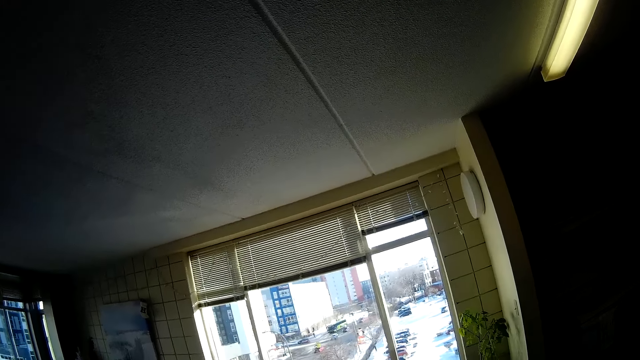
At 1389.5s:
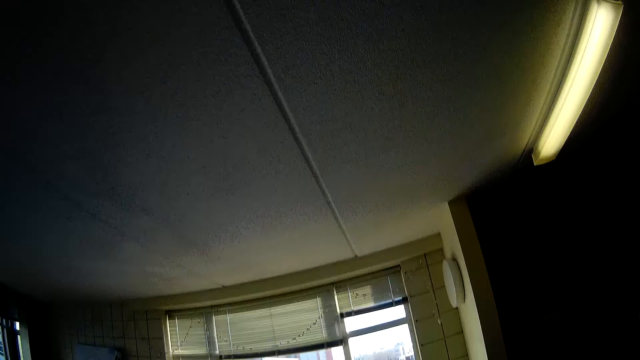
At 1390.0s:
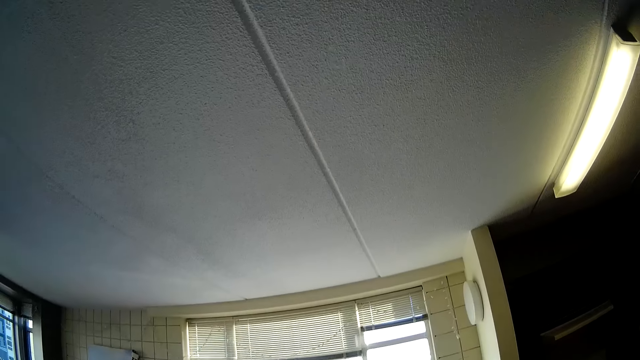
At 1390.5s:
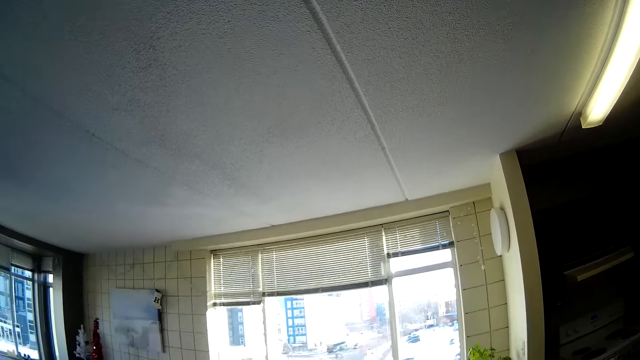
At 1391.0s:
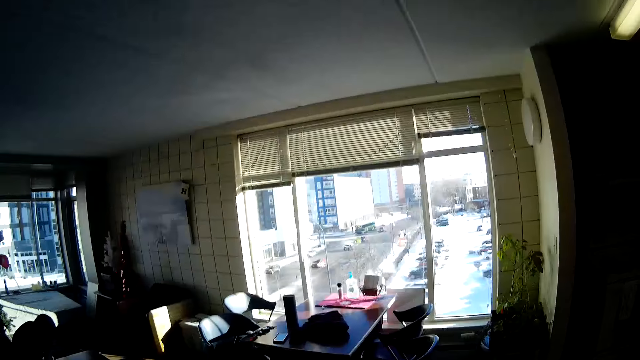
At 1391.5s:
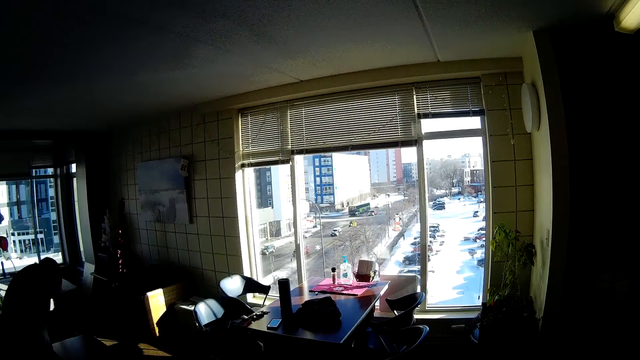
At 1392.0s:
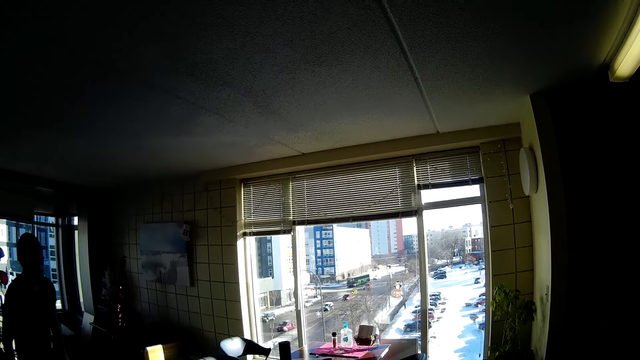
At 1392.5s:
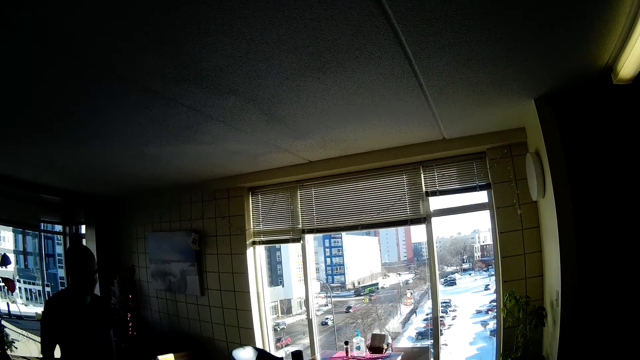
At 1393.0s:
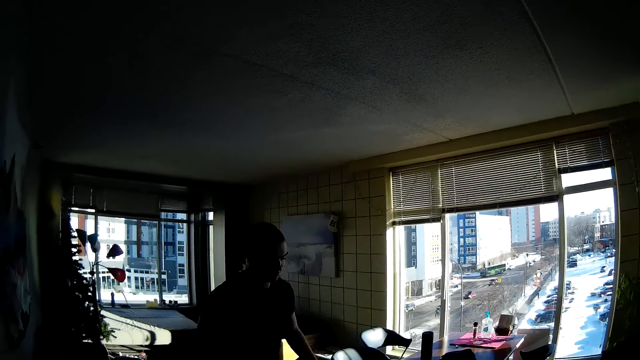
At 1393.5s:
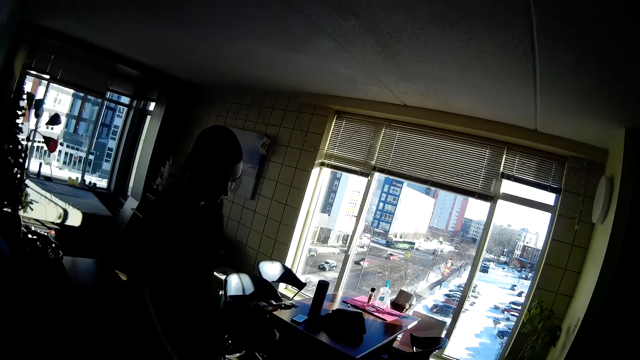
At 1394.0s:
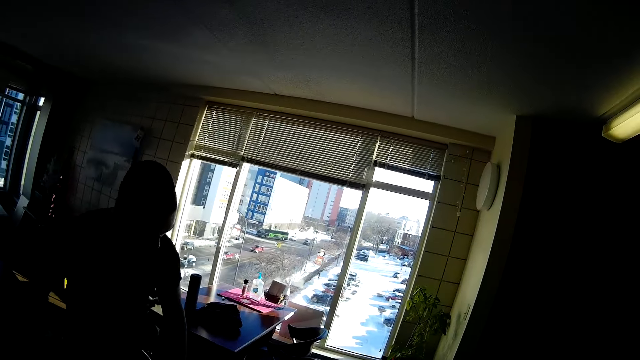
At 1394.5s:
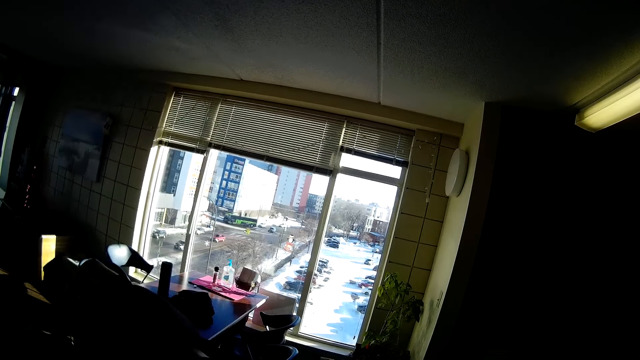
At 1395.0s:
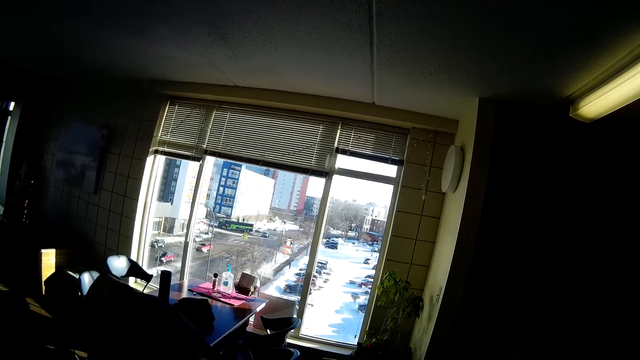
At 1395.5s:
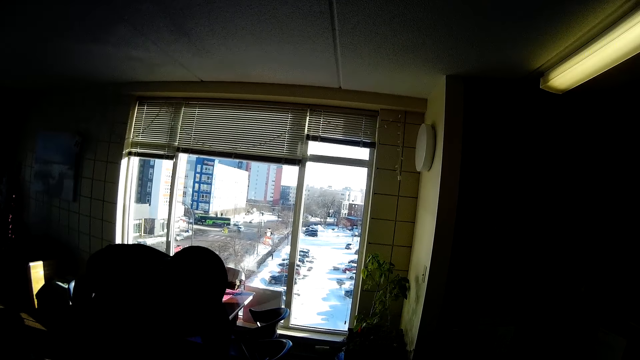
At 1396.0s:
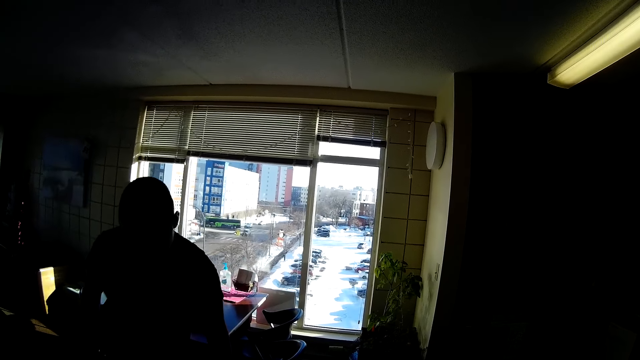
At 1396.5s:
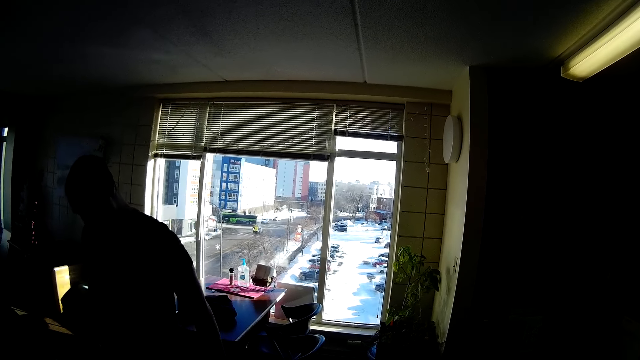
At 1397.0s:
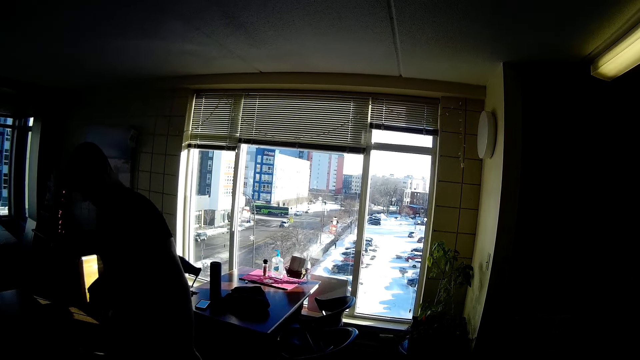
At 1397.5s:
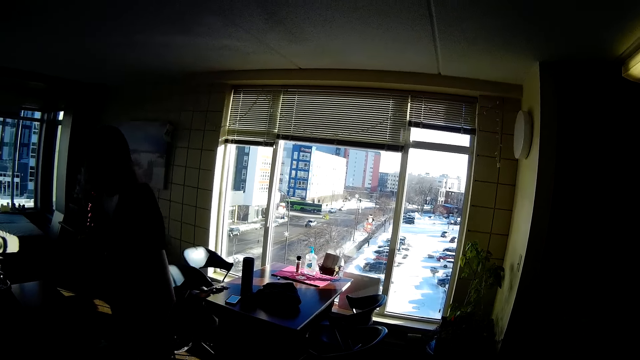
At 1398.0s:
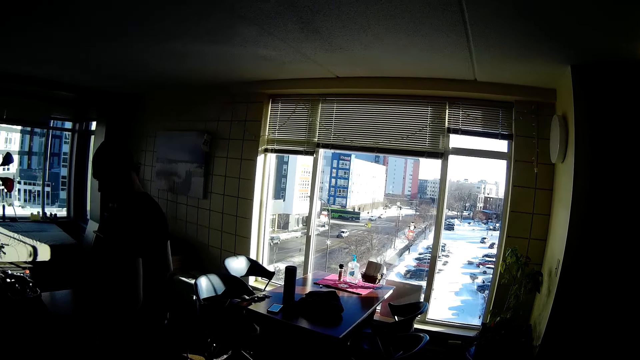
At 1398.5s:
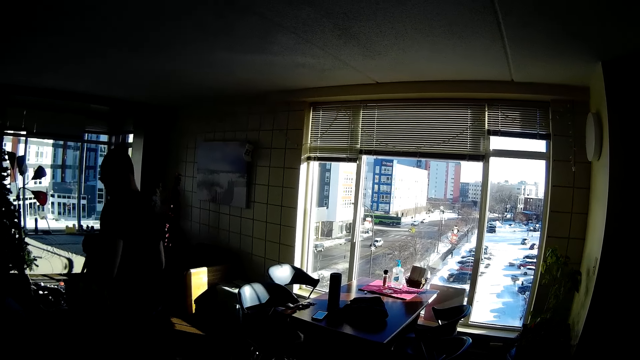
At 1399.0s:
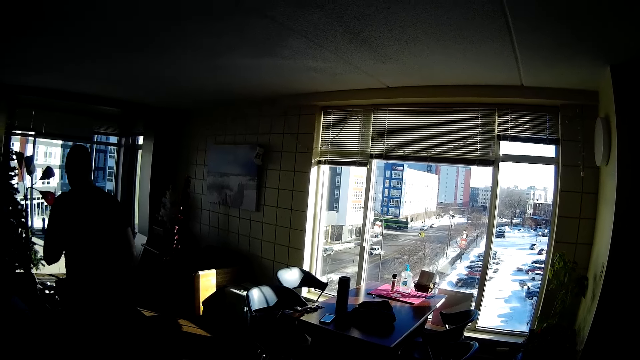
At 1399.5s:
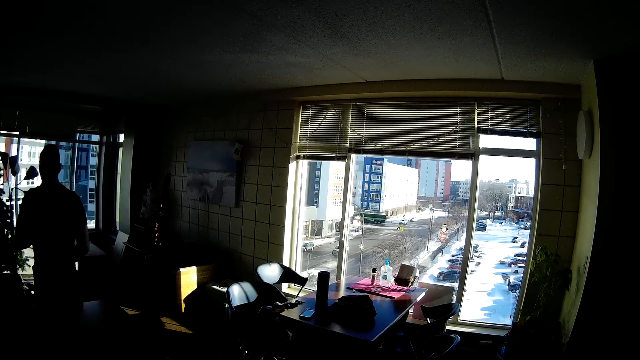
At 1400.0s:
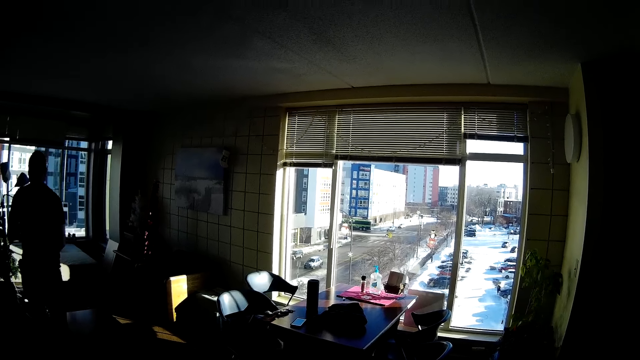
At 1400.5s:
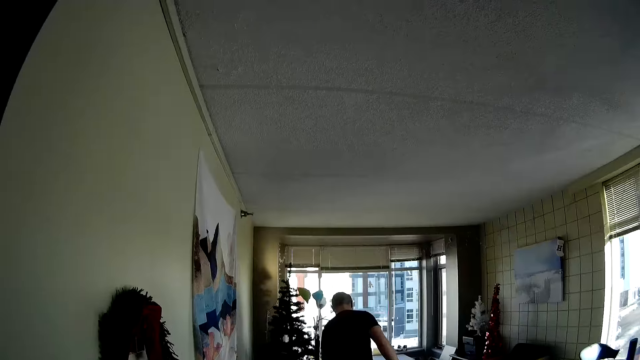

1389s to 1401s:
The camera wearer walks around. They look around.

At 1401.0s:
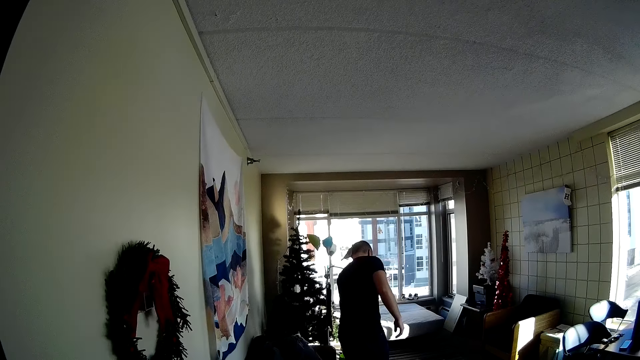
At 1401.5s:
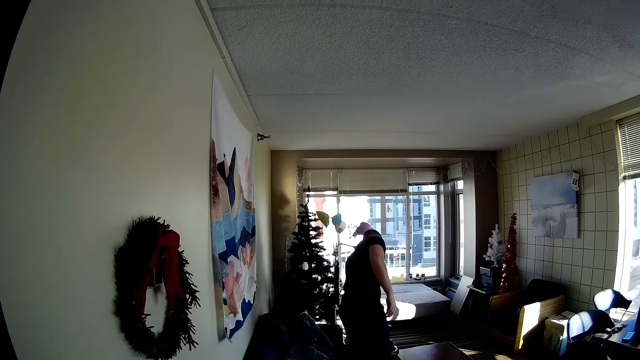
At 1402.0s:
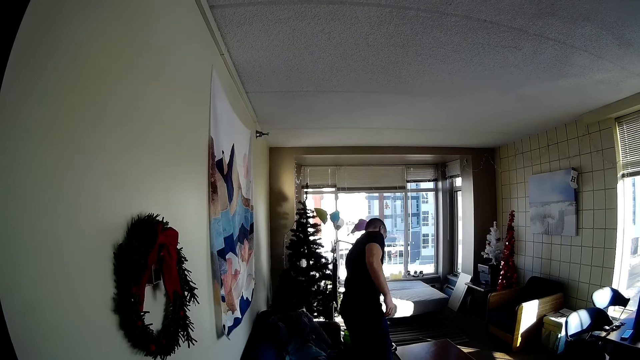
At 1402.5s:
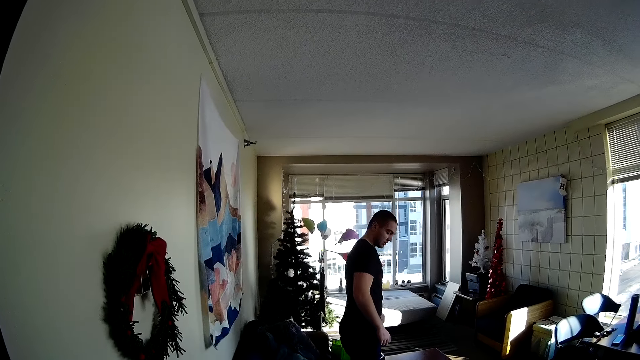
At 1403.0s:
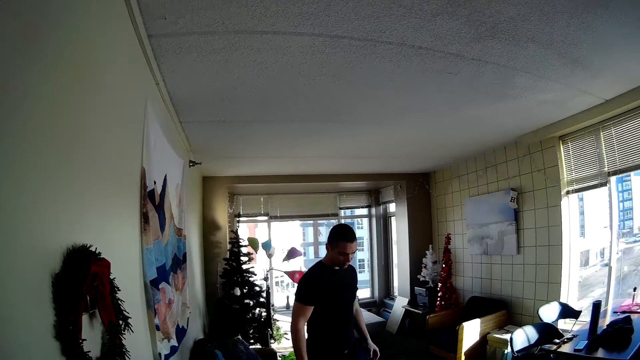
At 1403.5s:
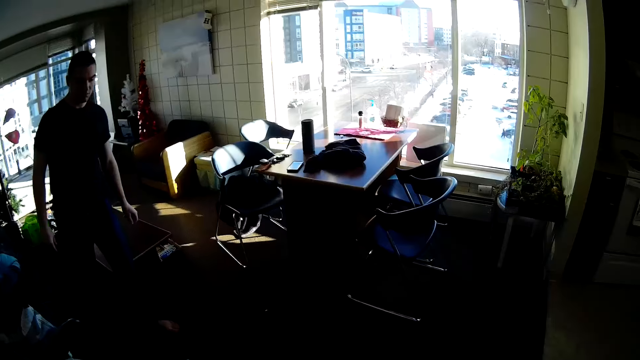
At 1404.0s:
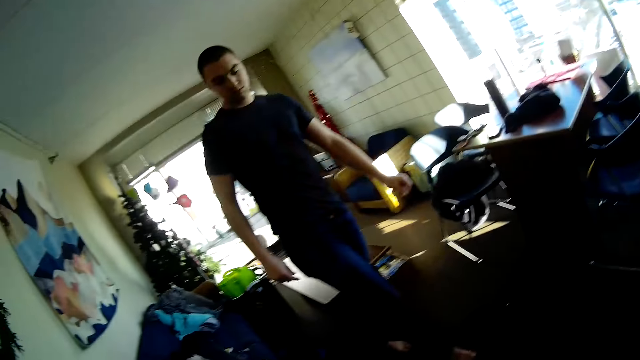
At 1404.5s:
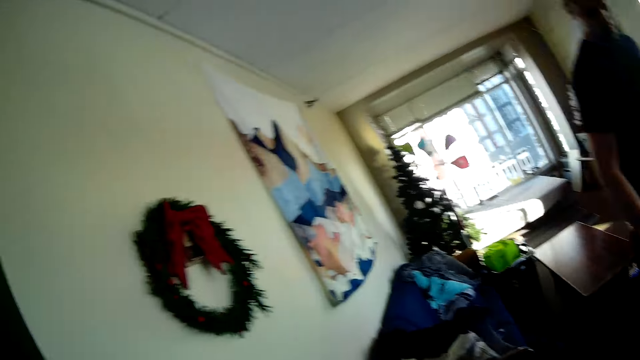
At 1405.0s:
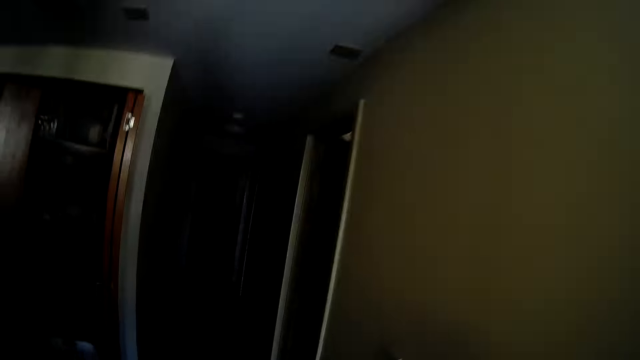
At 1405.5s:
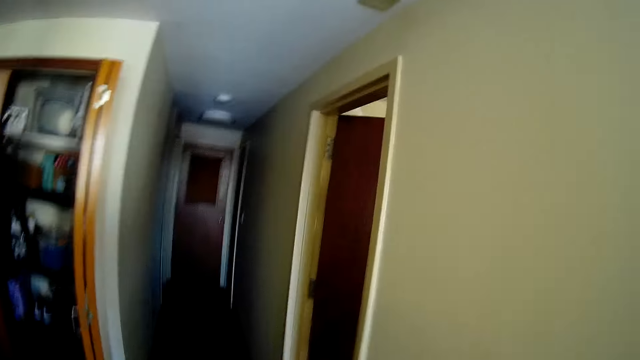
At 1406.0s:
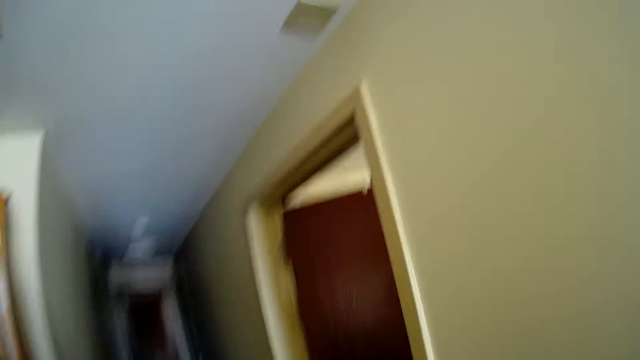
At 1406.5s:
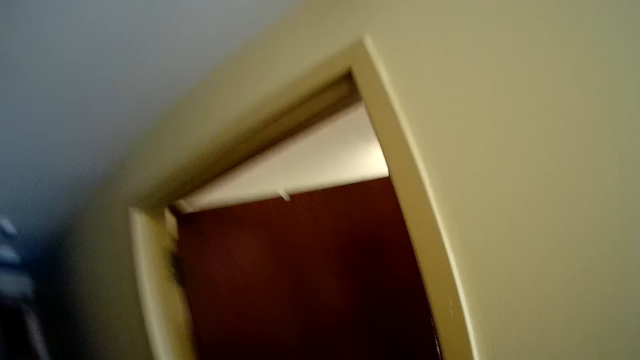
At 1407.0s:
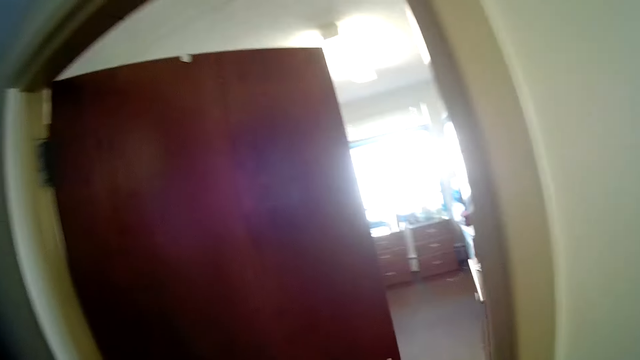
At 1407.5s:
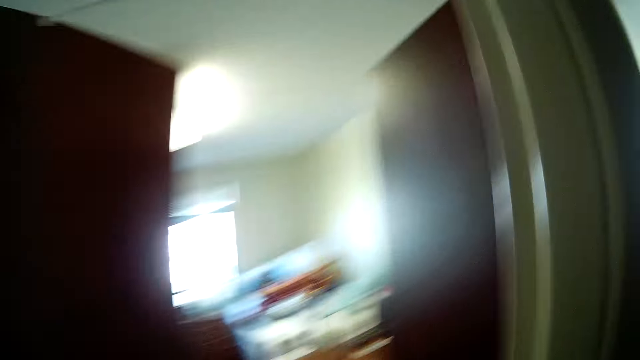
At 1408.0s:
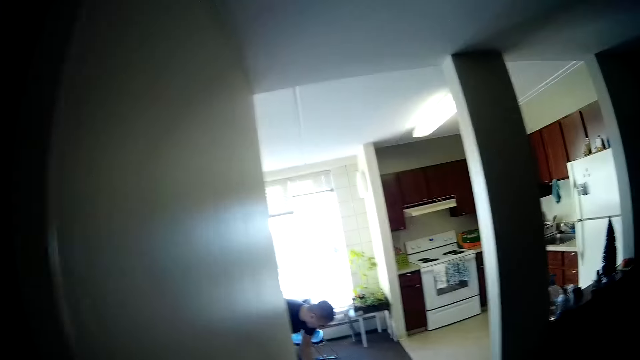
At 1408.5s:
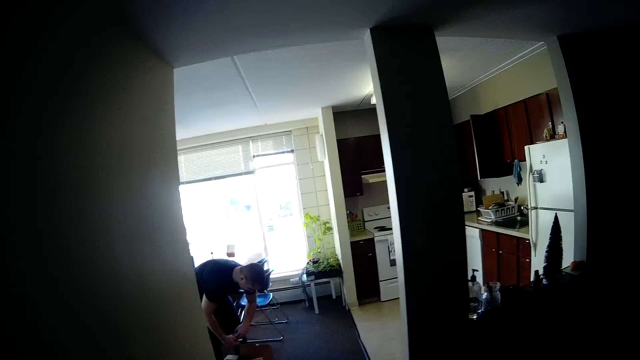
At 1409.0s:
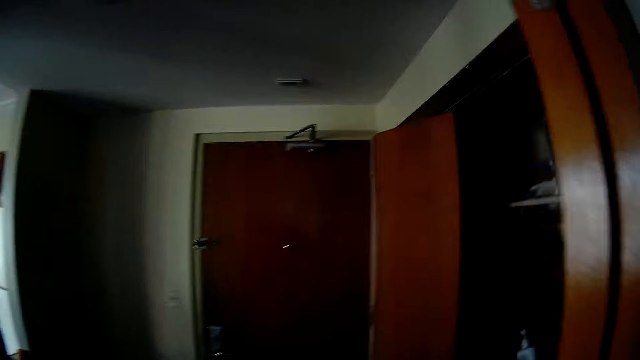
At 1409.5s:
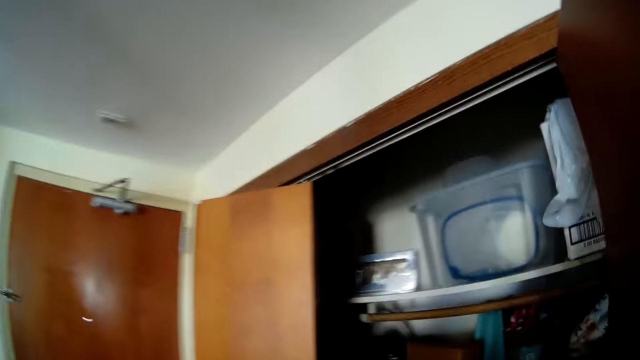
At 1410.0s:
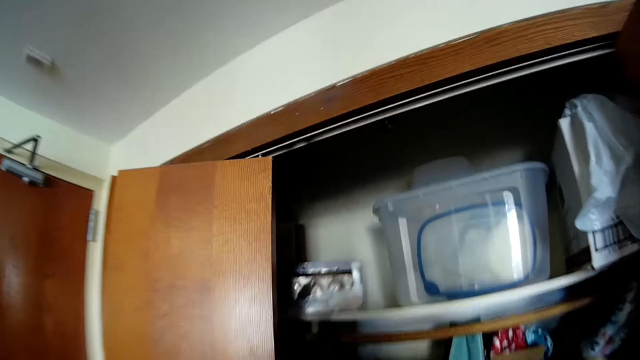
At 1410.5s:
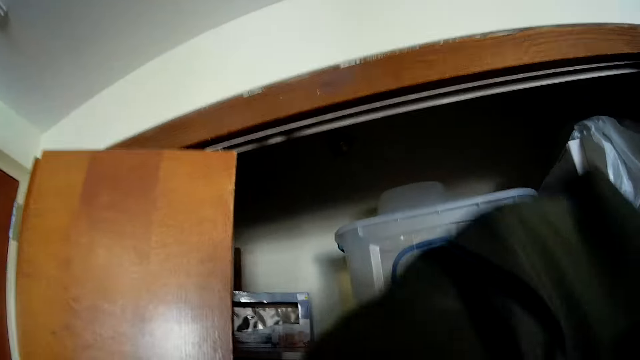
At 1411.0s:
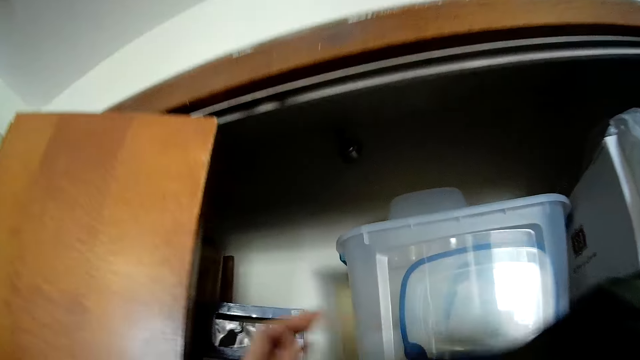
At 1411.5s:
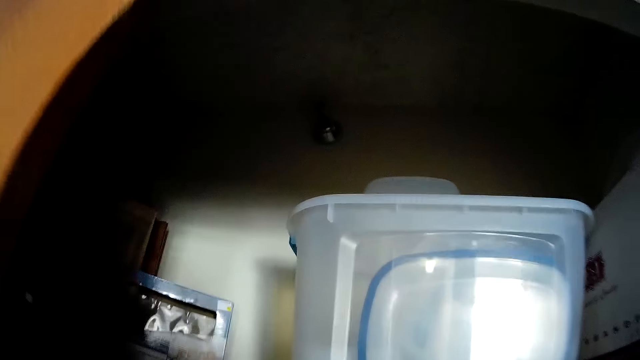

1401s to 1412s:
The camera wearer walks around. They look around. They walk around.
